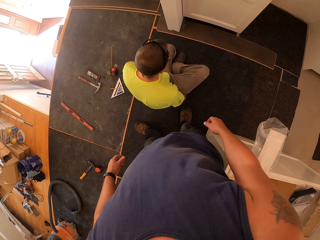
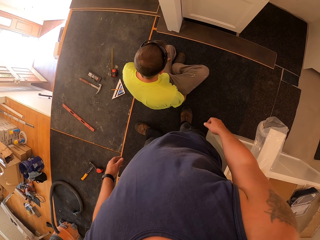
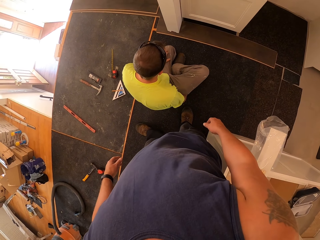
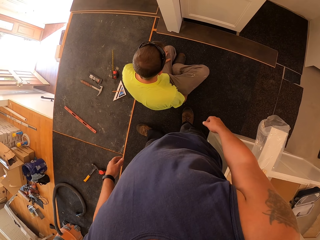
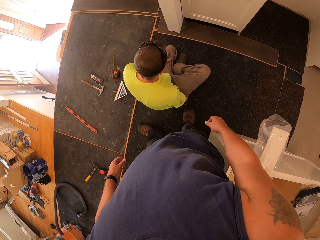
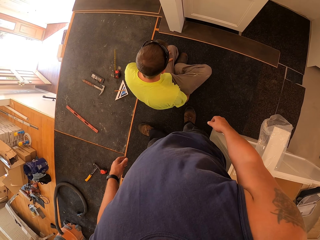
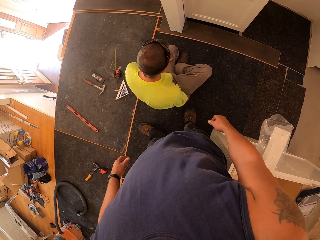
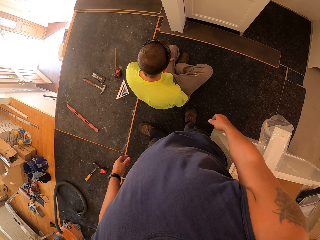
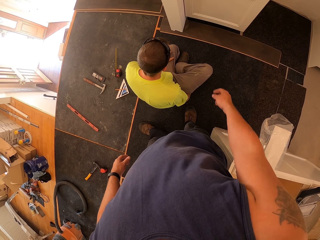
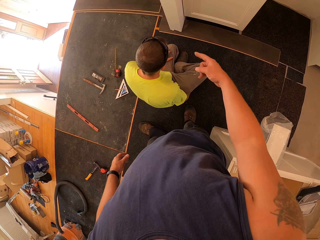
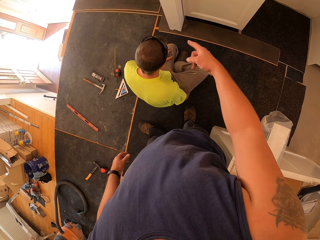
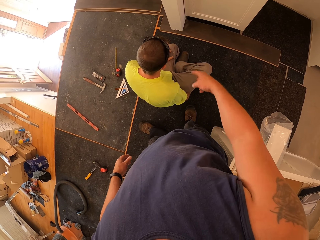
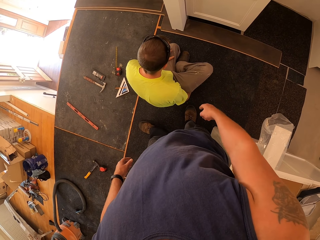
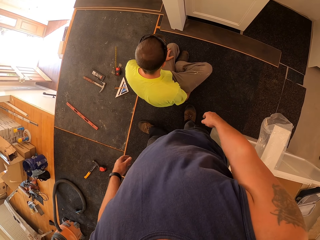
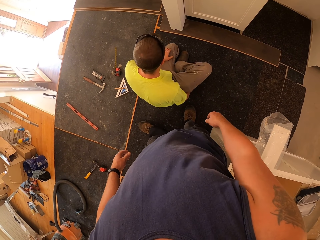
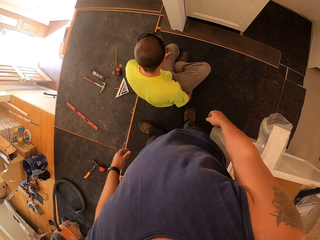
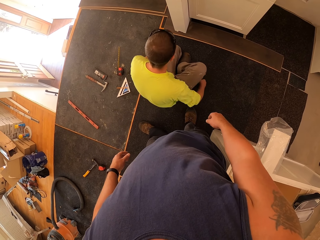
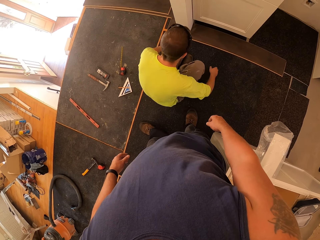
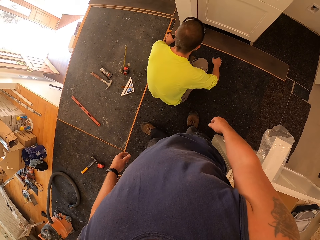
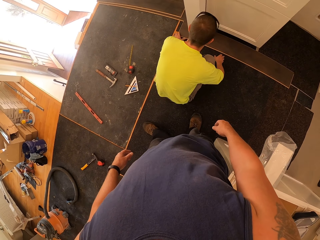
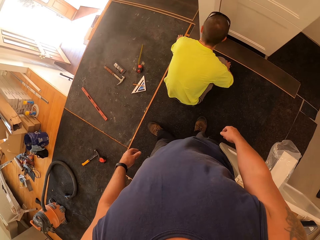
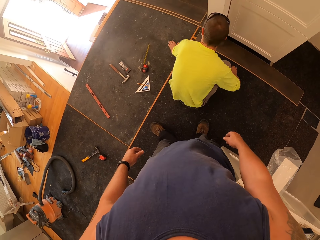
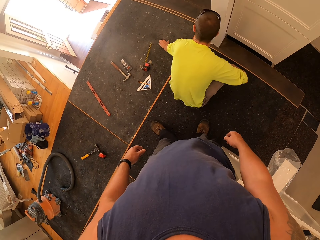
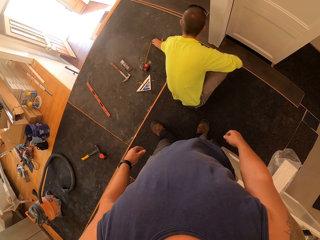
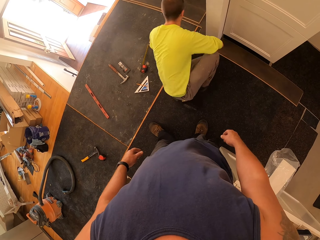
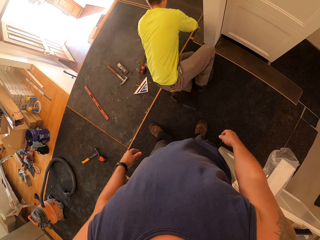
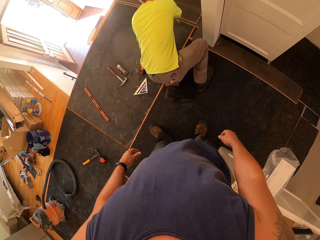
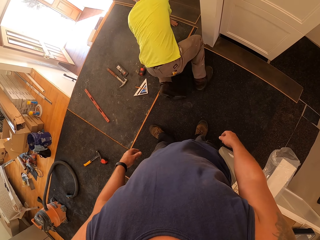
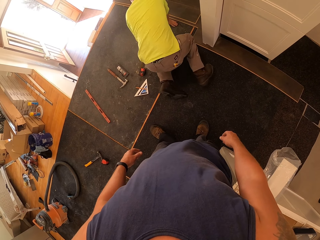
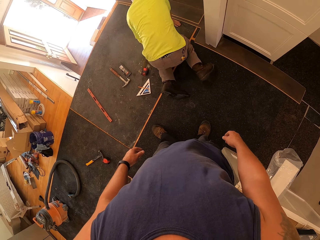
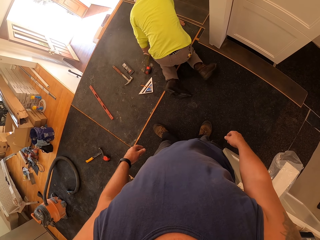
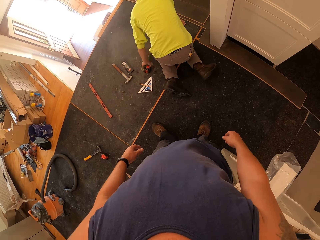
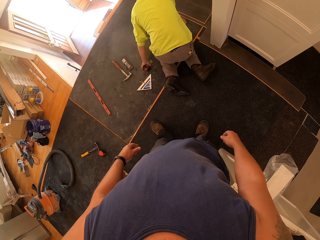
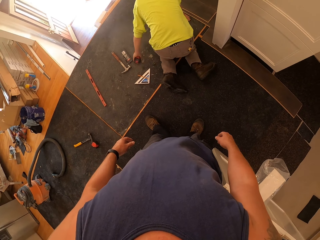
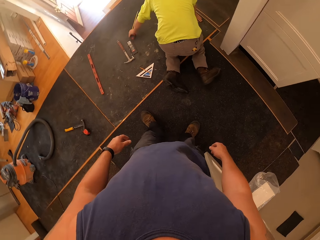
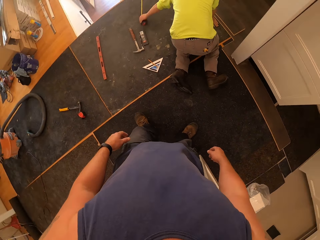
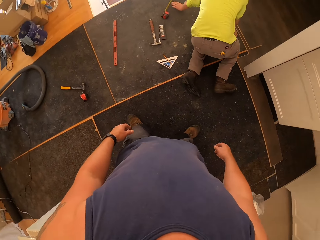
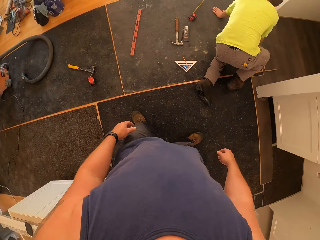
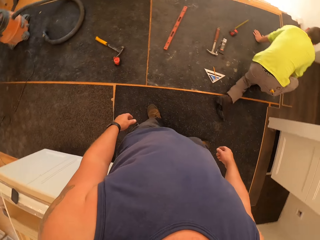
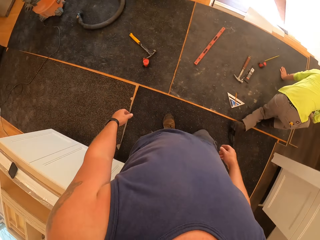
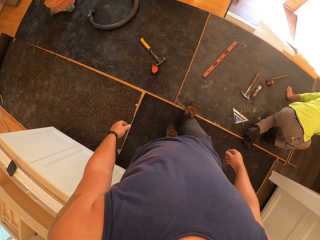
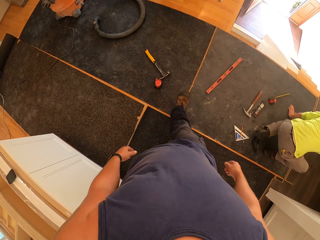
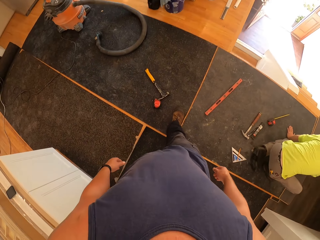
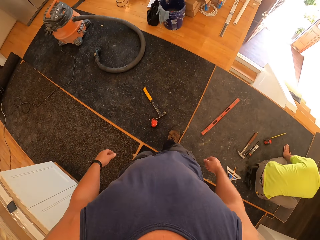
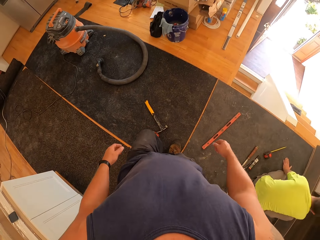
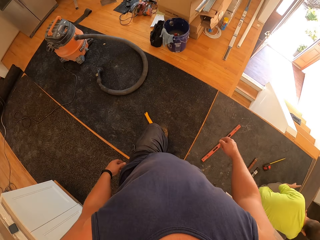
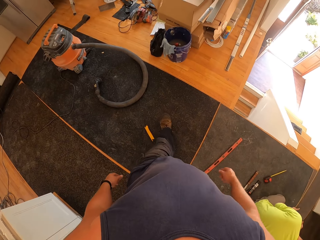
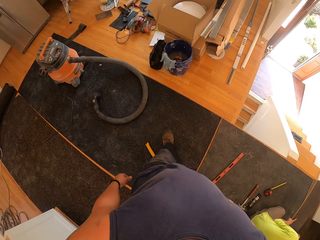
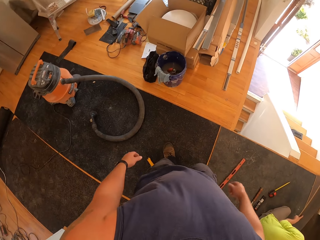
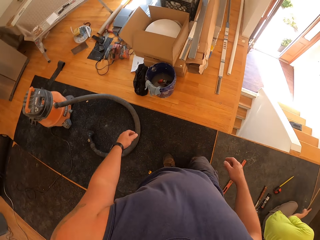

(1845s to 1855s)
The camera wearer points down at the wood on the floor. A person crawls to the side. The person picks up a retractable tape from the floor with the left hand and drops the retractable tape on the floor. The camera wearer walks around.

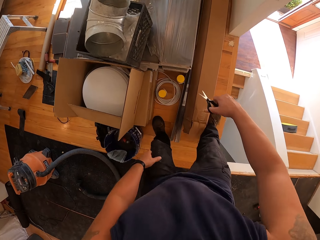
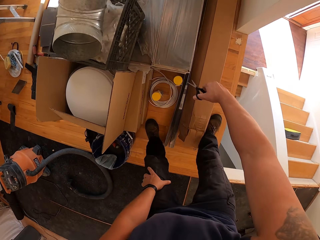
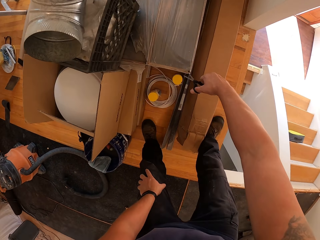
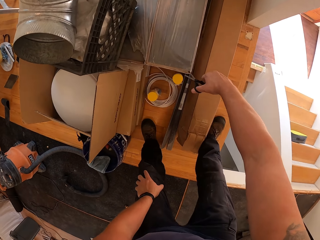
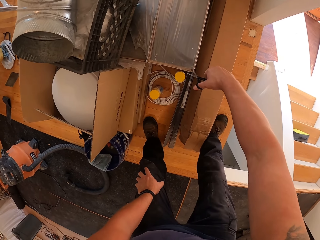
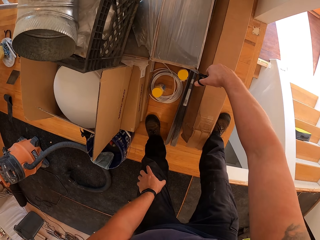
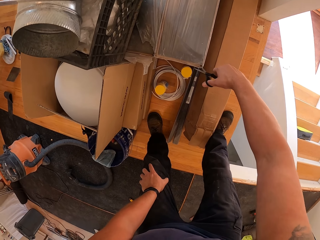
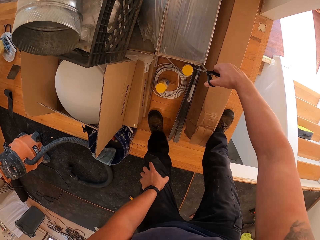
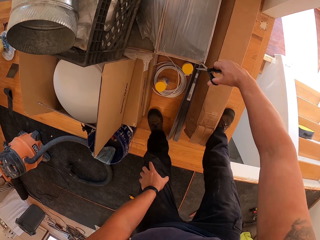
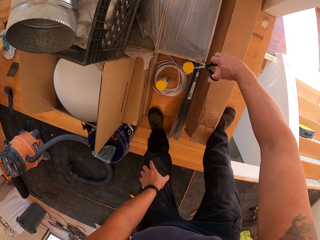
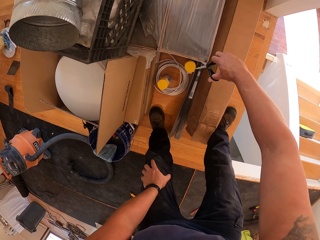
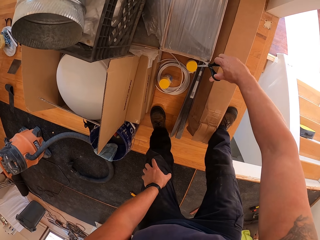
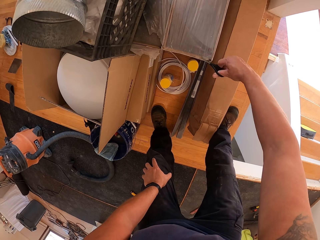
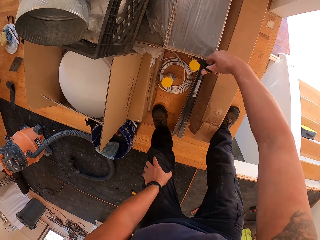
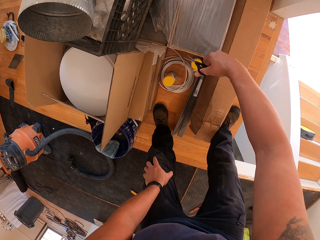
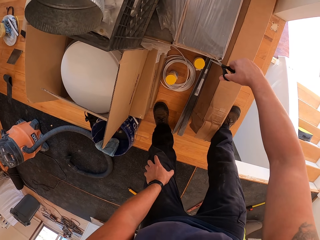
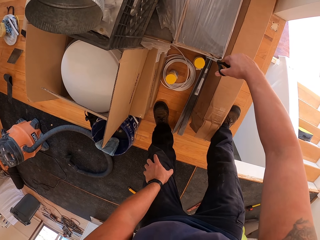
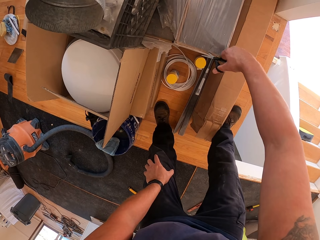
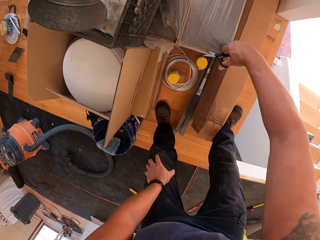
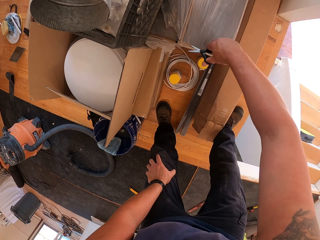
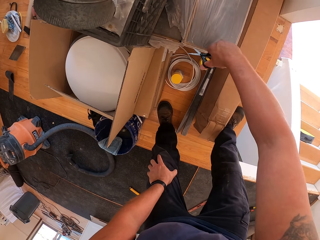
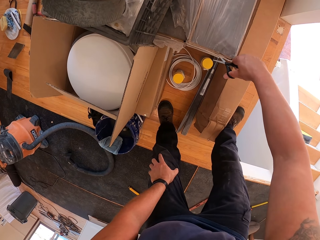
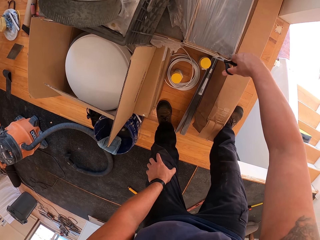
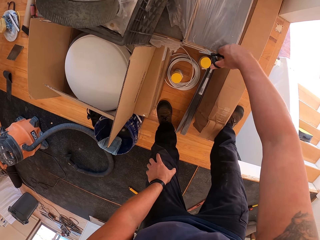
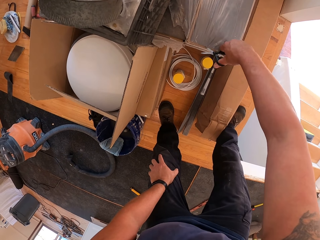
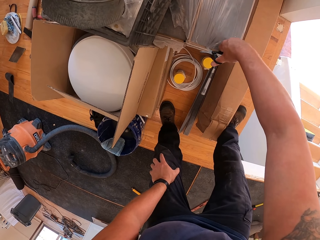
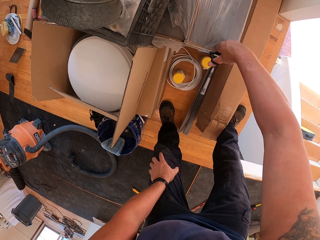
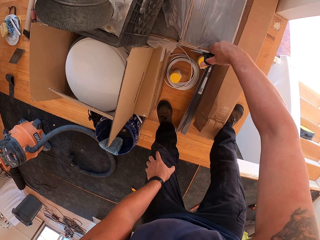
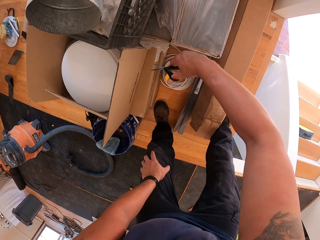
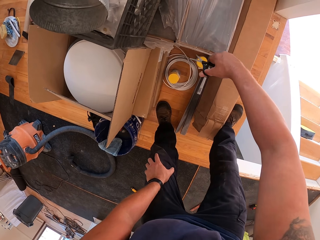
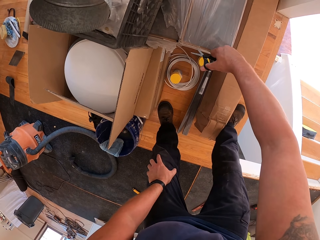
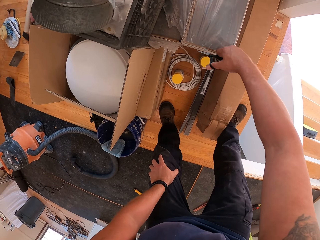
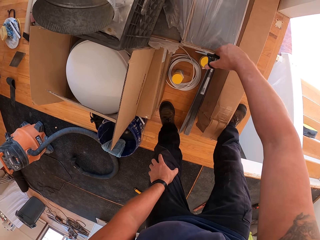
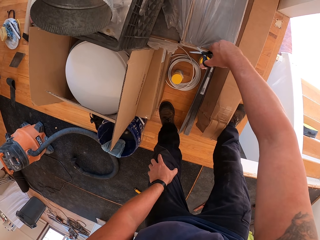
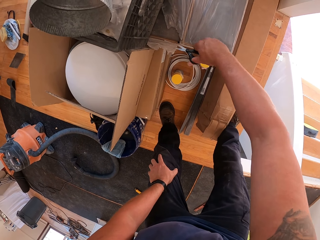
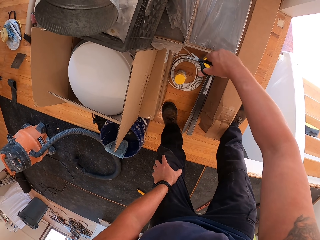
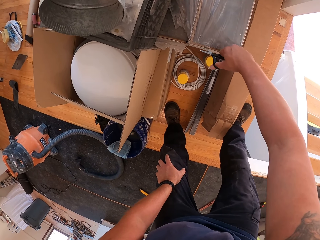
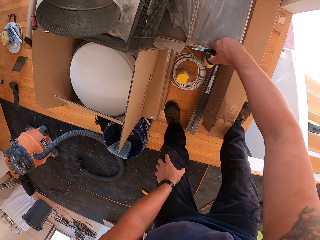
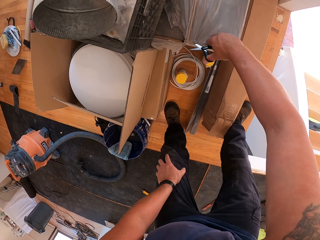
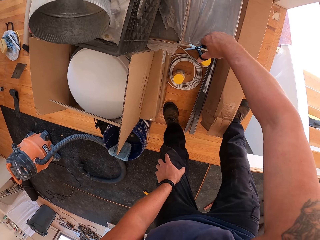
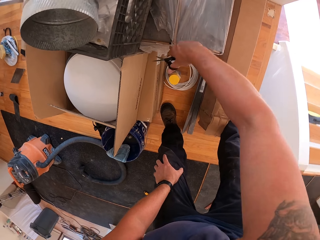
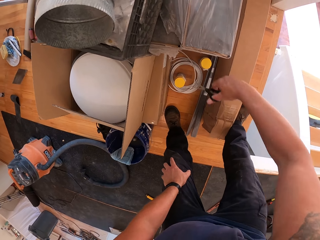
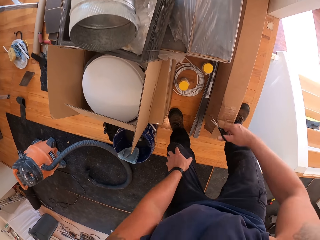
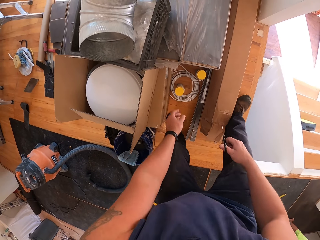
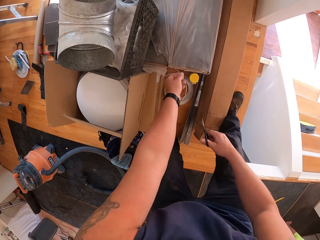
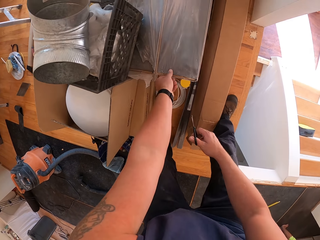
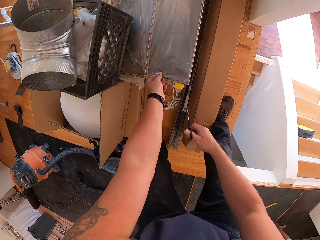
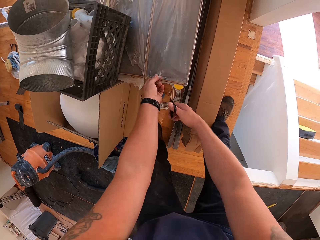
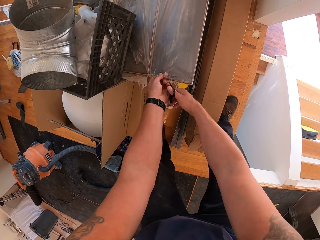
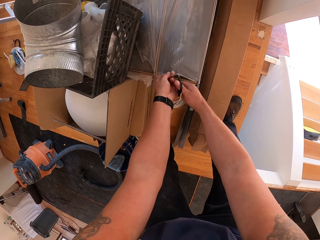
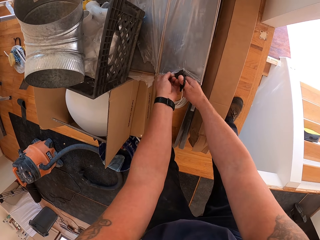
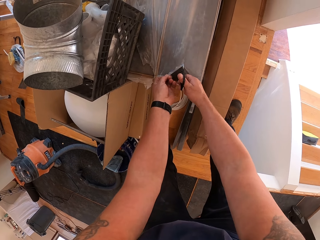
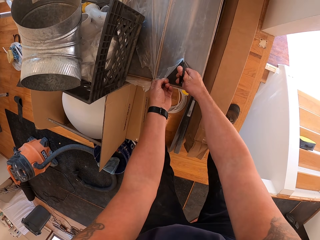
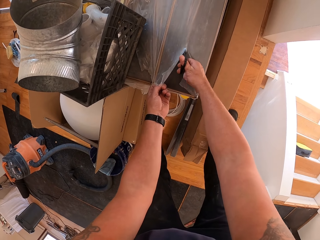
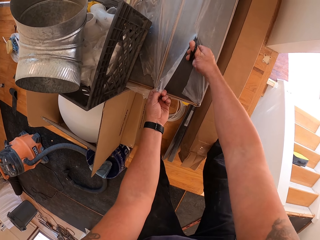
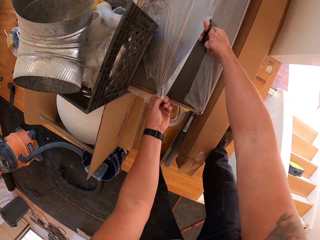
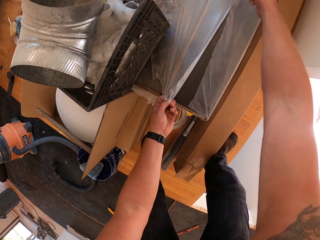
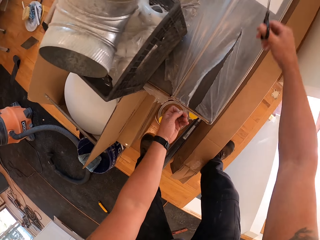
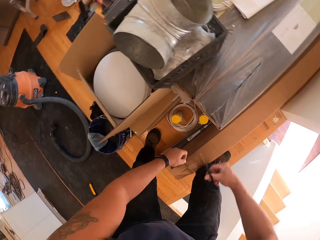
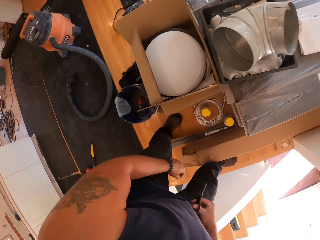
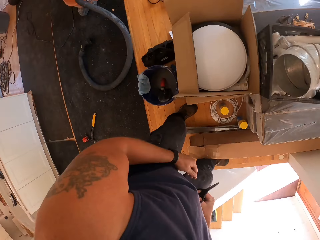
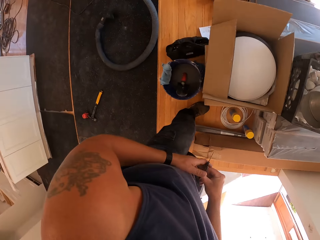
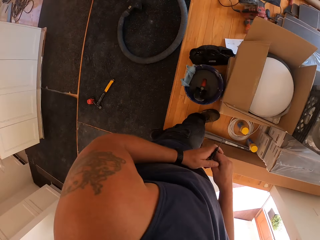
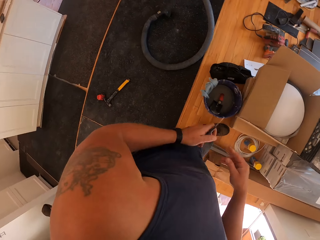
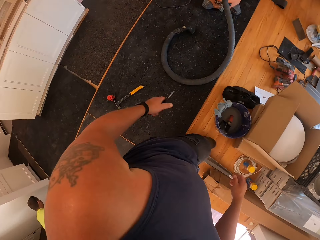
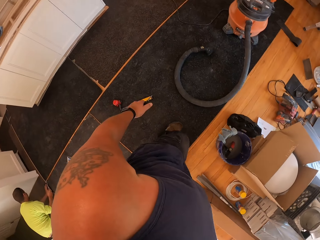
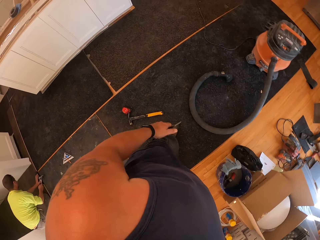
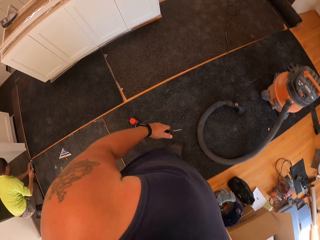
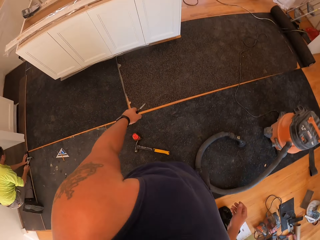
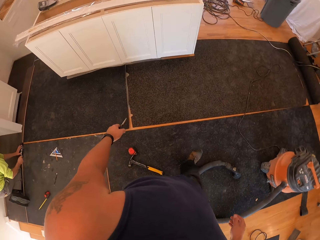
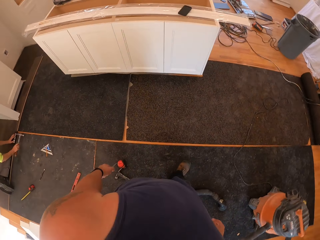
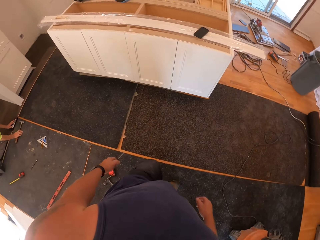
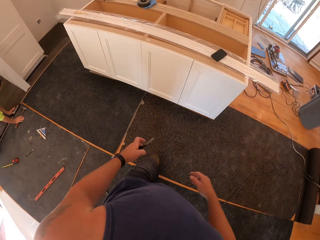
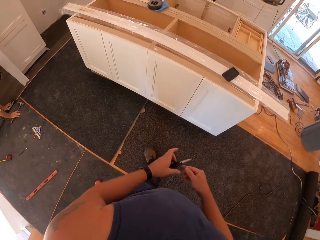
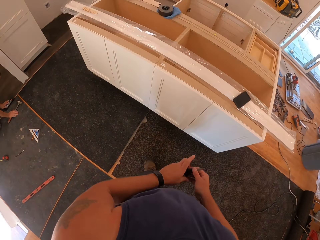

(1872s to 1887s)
The camera wearer cuts the wrap seal with the pair of scissors. They change the scissors from the right to the left hand. They walk around the house.
